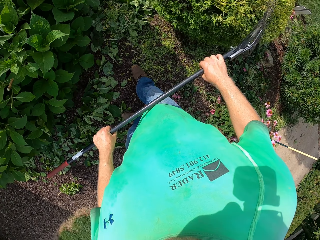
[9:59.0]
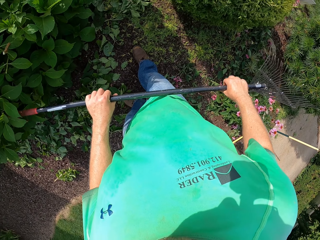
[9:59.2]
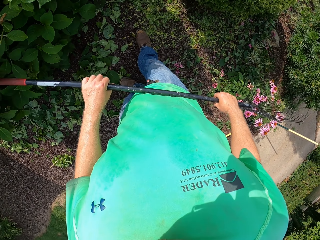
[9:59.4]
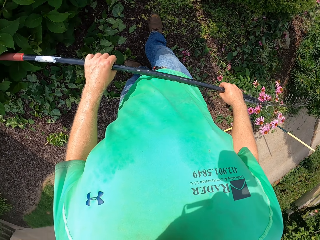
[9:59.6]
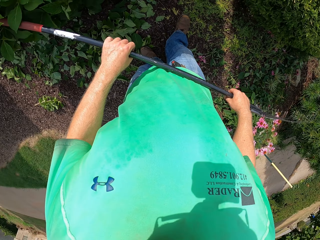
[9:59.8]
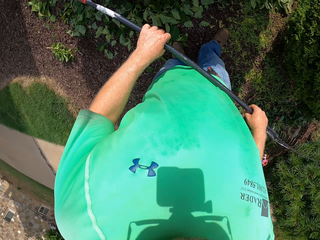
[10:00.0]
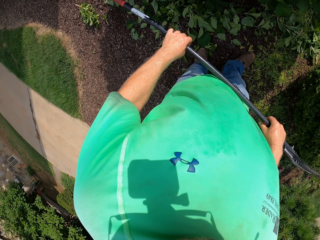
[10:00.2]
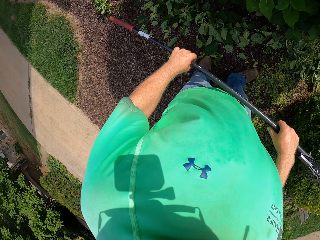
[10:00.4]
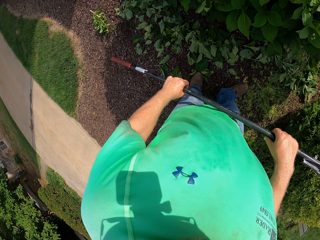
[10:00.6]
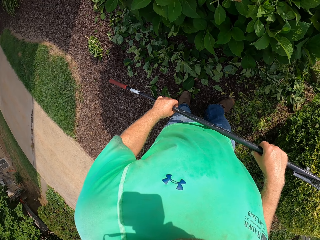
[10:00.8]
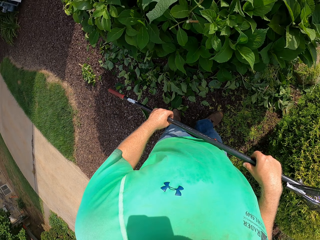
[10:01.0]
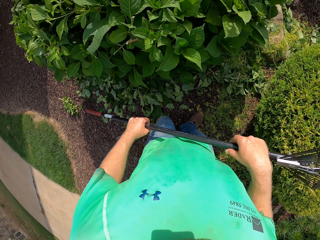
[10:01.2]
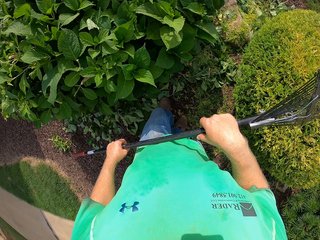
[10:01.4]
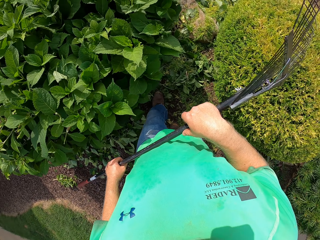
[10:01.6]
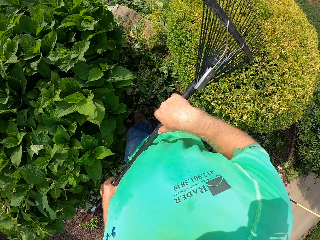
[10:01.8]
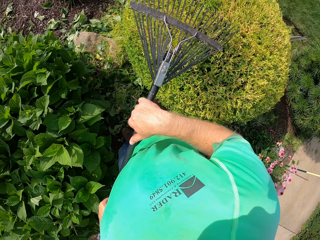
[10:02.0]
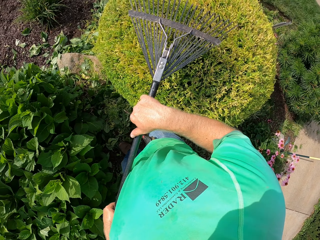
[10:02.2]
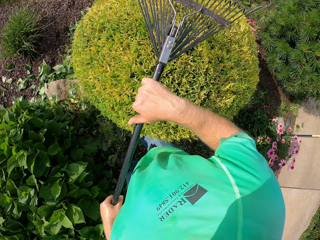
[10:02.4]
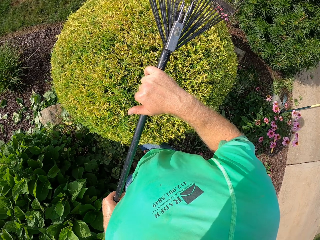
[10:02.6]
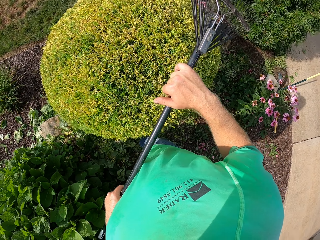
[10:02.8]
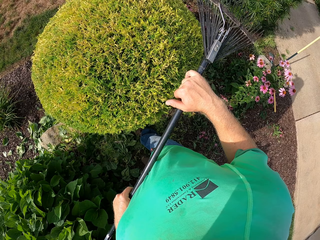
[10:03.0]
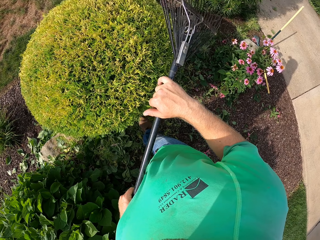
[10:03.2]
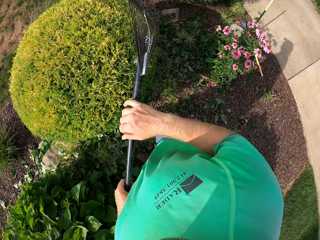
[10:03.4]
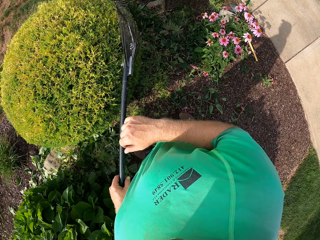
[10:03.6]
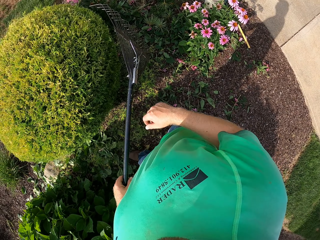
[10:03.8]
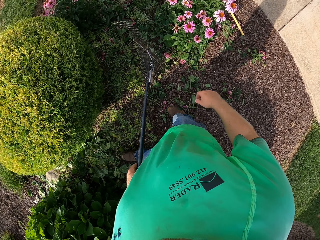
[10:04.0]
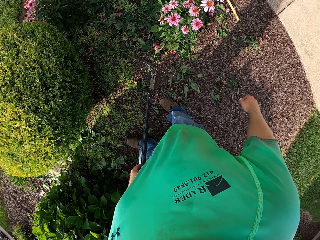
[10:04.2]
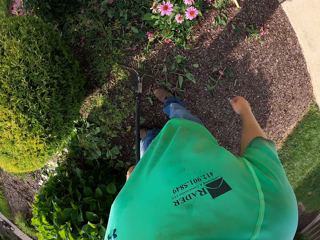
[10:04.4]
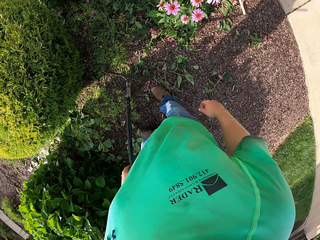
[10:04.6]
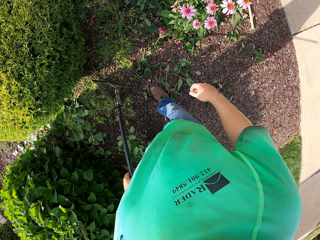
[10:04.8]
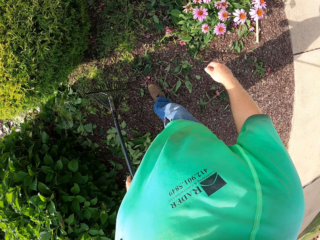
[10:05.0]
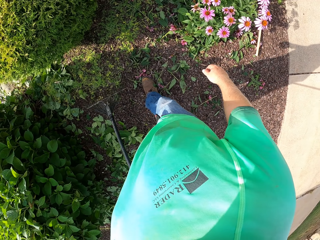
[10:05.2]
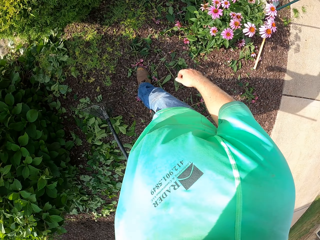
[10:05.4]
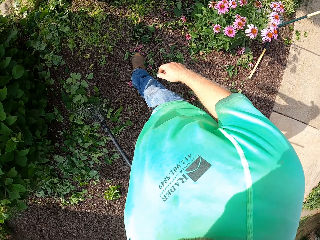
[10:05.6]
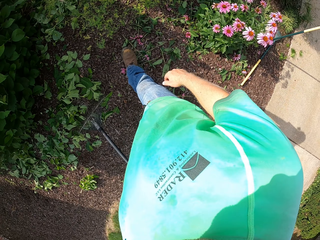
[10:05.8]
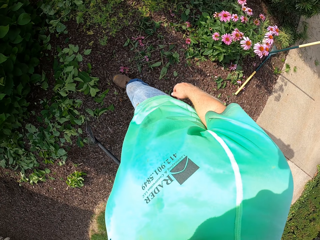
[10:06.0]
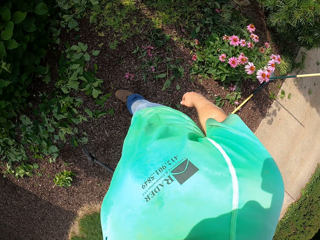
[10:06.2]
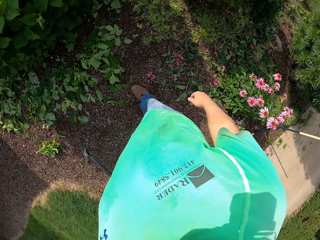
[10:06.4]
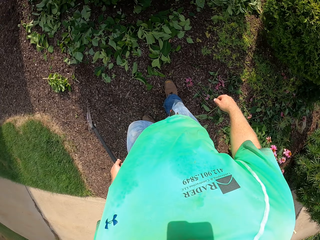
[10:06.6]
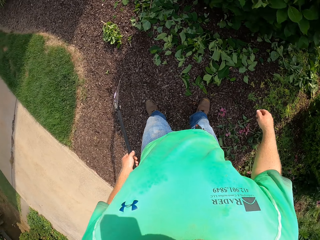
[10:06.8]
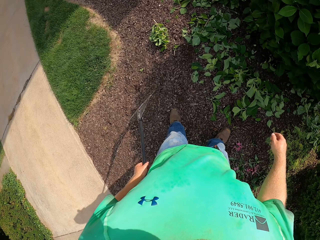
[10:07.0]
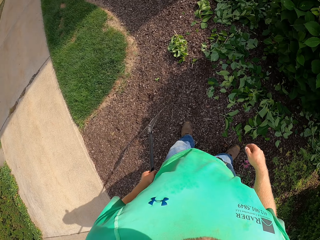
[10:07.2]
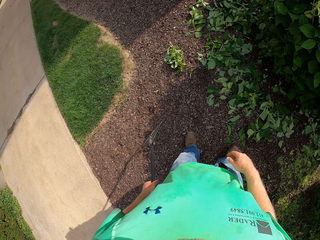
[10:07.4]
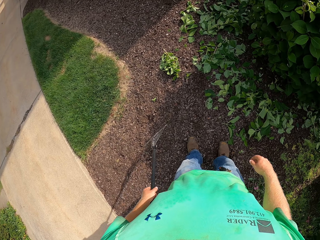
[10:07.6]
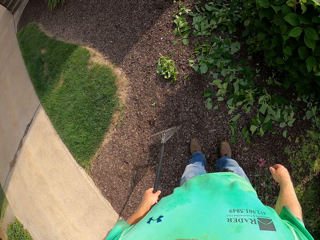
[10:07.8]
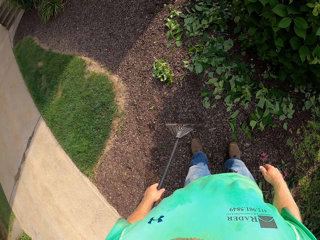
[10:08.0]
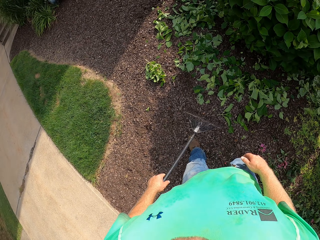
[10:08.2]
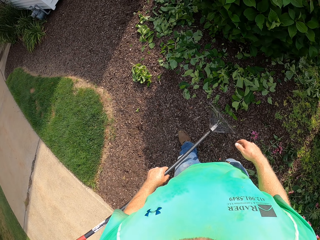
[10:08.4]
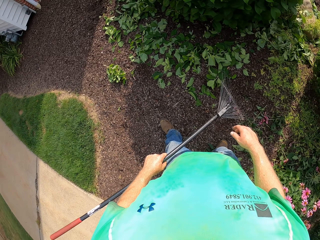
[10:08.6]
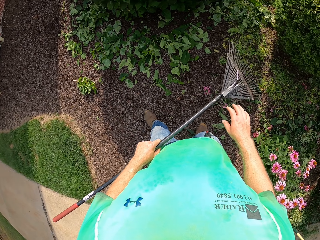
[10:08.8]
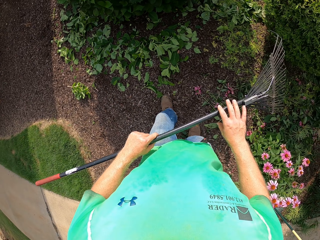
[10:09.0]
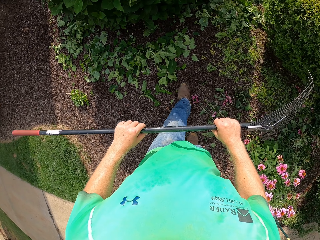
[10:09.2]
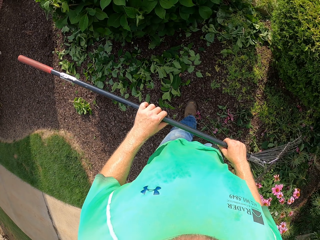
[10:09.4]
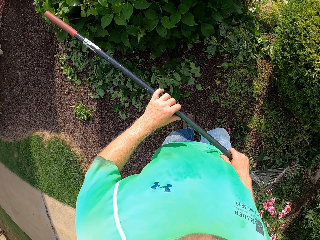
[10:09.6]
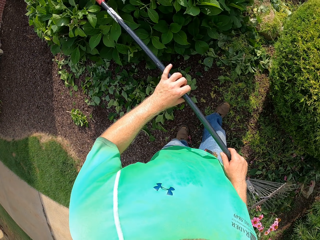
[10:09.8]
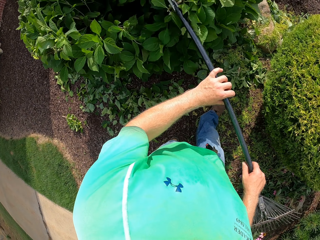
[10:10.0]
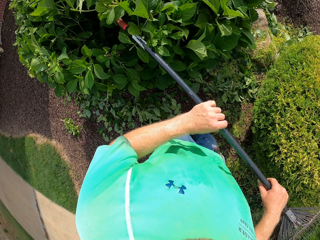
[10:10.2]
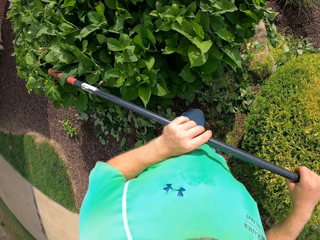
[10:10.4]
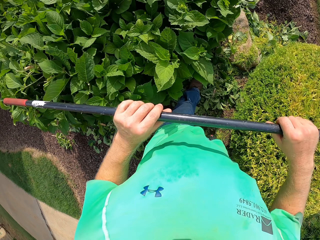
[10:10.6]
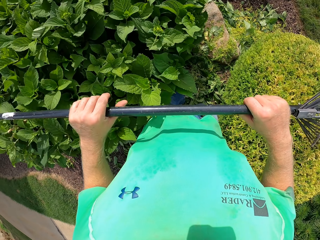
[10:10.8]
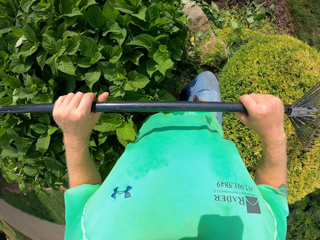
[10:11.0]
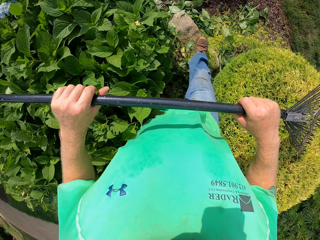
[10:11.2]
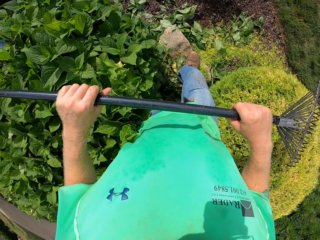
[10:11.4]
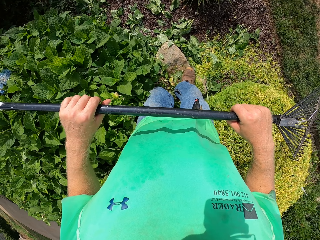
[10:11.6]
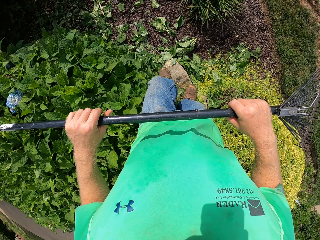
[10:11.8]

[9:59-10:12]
The camera wearer holds the rake in his left hand. He looks around. He holds the rake with both hands.

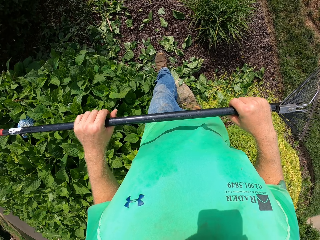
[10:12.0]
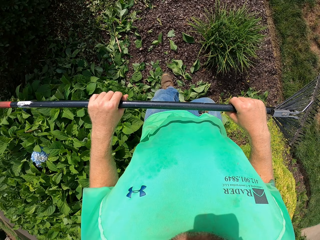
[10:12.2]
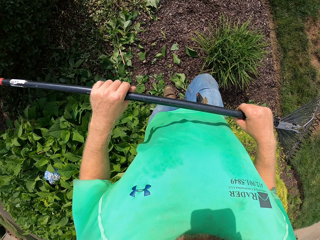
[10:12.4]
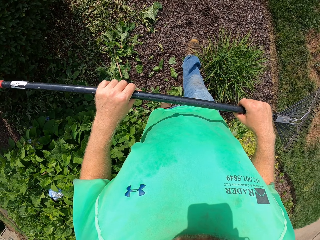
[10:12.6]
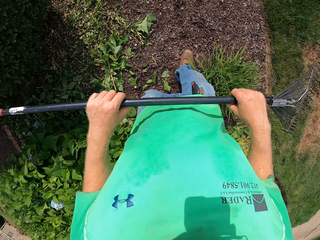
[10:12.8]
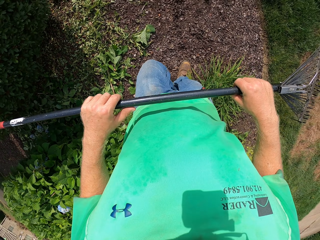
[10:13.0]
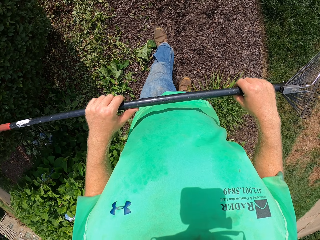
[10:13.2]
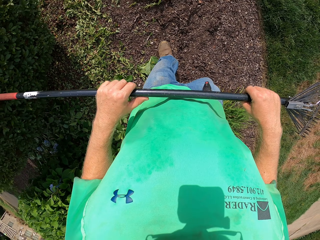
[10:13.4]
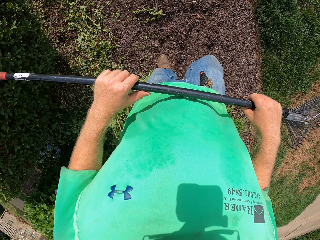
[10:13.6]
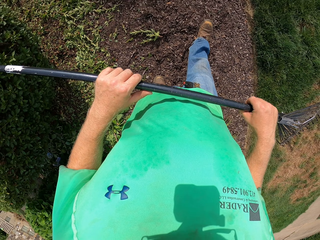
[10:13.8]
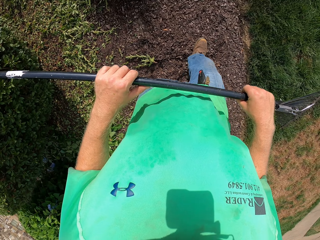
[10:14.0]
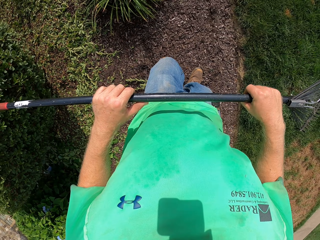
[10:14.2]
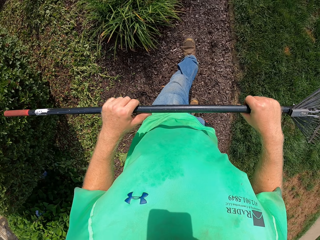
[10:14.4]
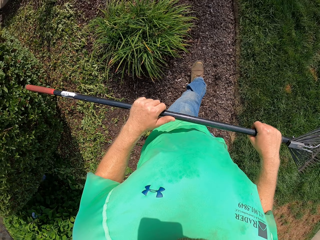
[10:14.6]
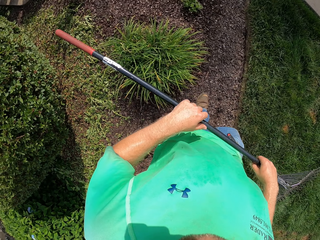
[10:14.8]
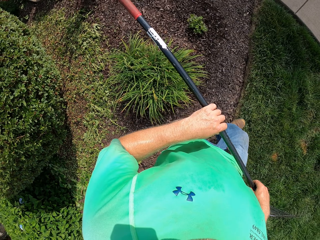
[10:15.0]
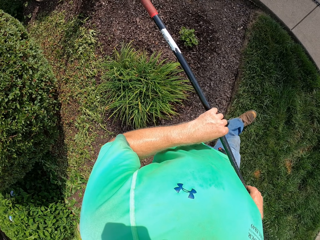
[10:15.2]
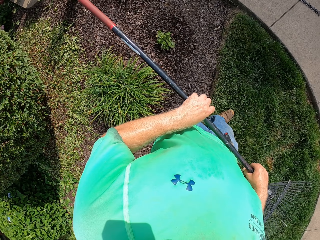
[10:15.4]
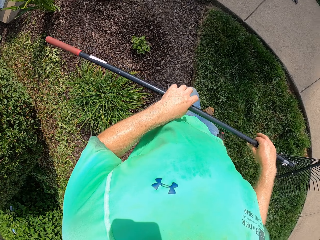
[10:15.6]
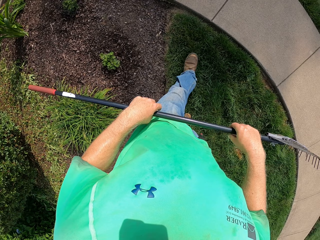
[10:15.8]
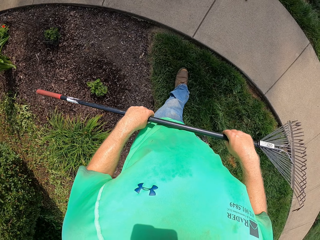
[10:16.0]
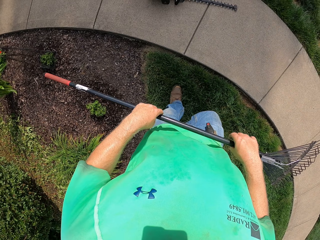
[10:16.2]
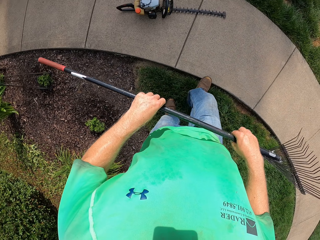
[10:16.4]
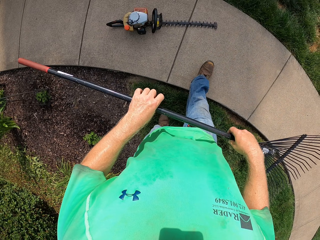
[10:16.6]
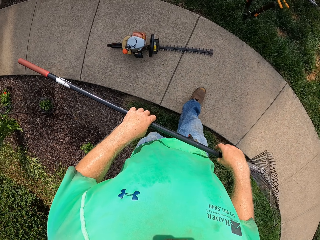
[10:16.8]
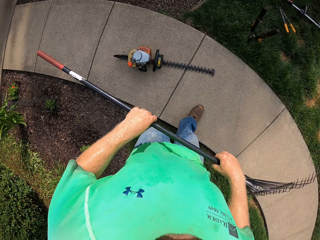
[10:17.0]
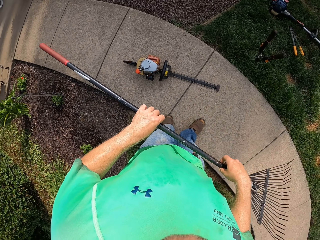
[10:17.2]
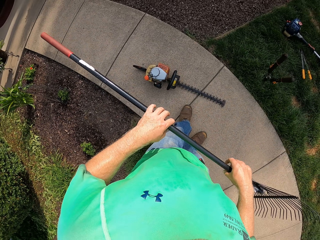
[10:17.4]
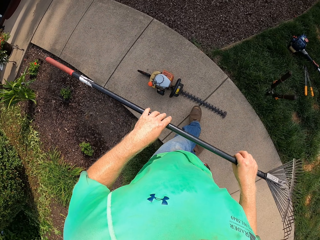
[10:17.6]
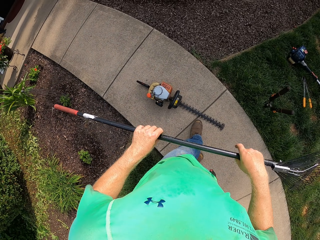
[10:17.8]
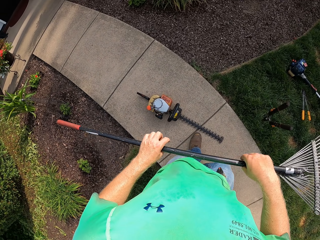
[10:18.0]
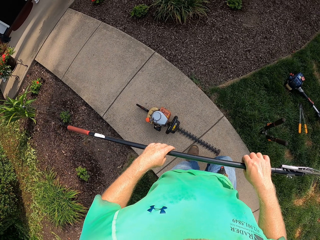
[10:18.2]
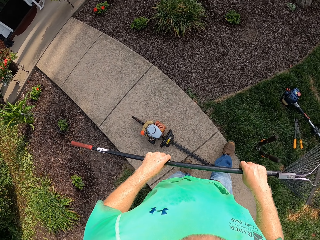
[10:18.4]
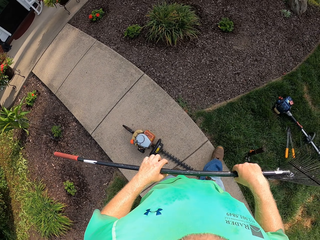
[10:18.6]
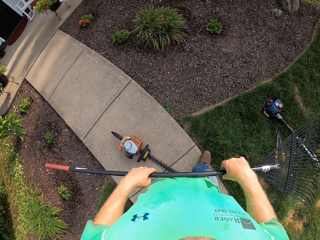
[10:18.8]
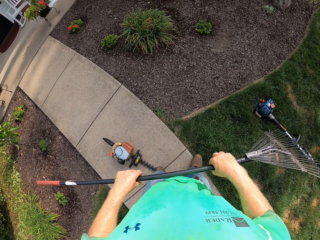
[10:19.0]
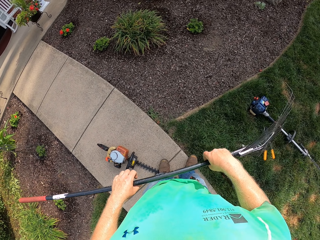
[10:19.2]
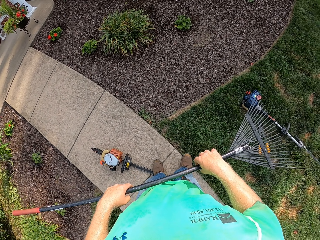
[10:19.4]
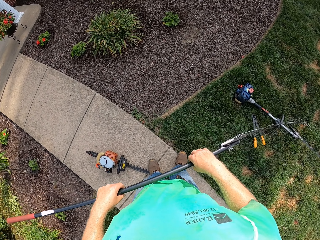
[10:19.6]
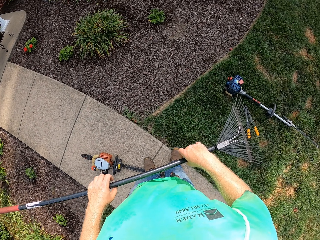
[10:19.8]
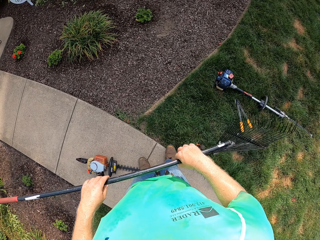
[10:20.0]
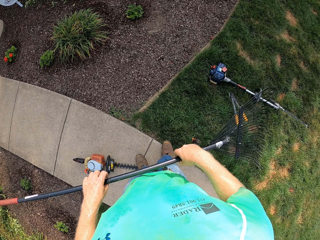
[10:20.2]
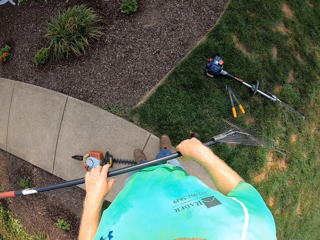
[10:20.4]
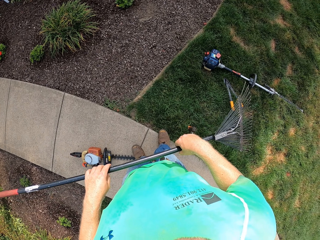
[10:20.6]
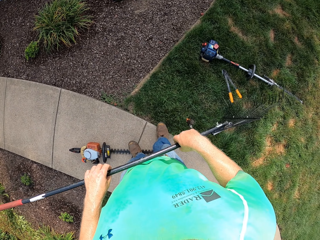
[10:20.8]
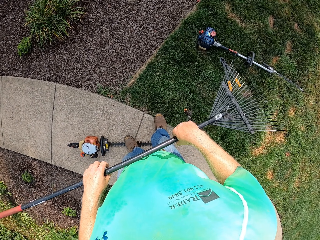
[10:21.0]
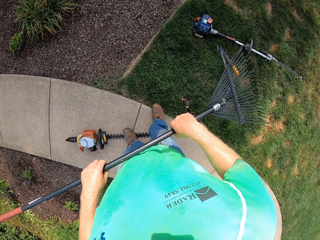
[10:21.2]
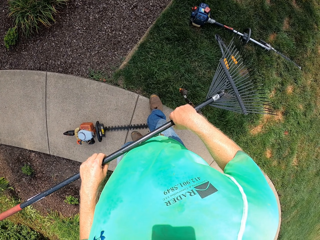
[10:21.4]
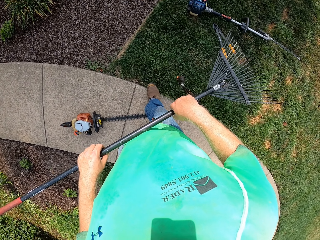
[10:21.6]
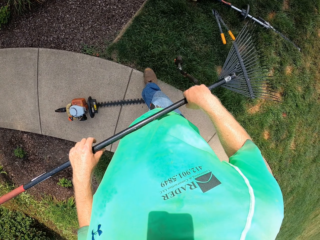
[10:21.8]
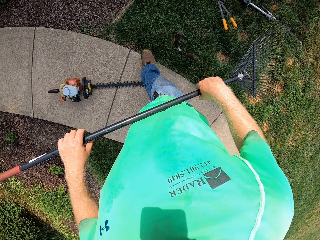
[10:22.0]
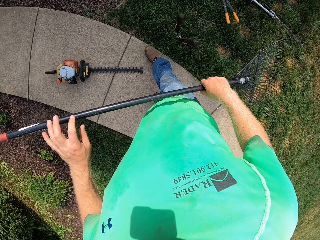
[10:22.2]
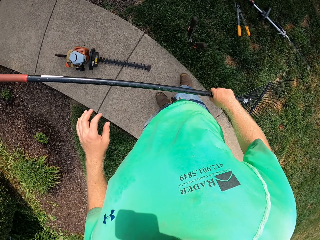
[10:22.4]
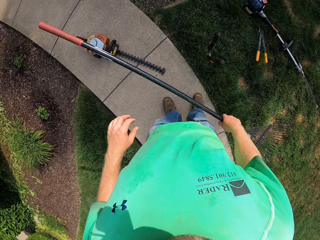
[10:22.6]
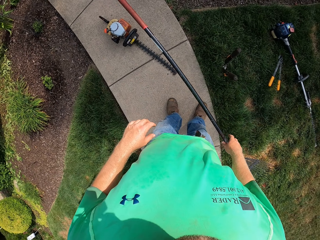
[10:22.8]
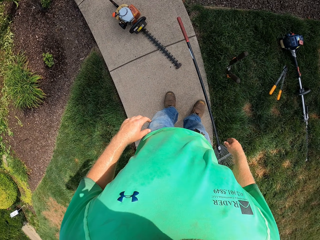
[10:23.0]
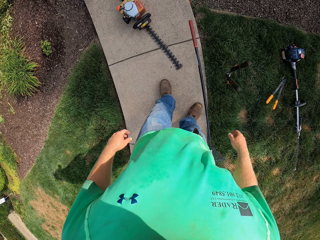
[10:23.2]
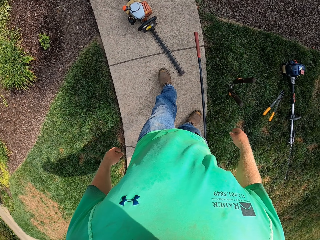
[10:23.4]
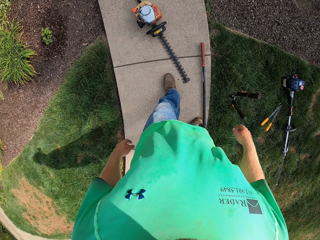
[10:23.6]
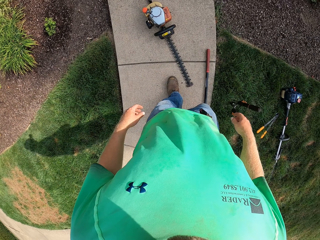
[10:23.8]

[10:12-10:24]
The camera wearer walks. He rolls the rake in both hands. He rotates the leaf sweeper with his hands. He drops the rake onto the ground with his right hand.
